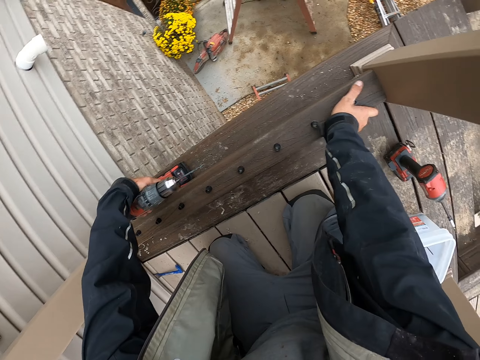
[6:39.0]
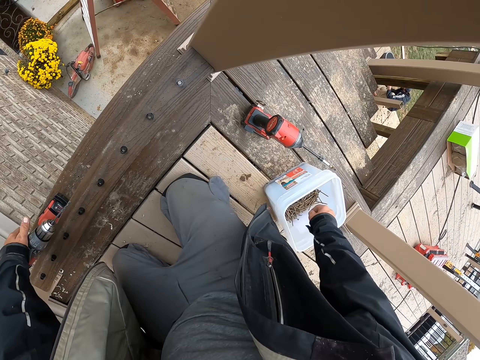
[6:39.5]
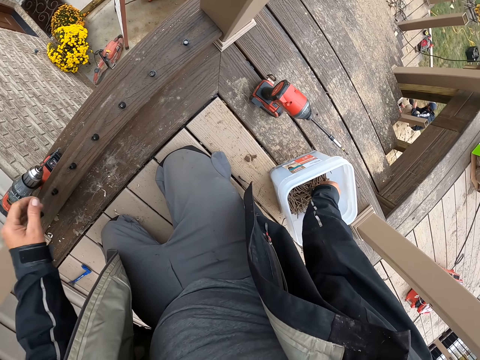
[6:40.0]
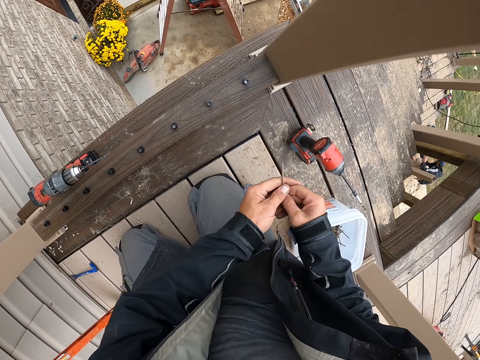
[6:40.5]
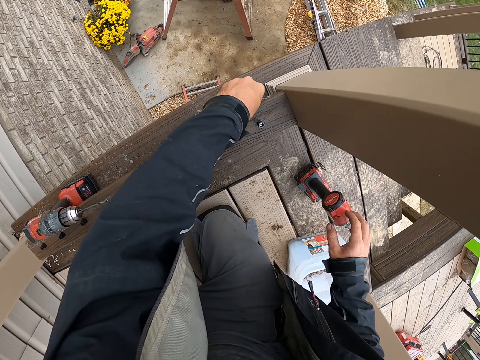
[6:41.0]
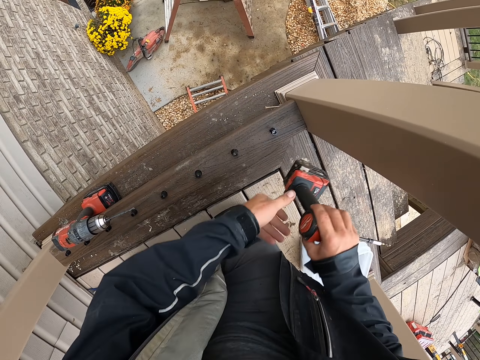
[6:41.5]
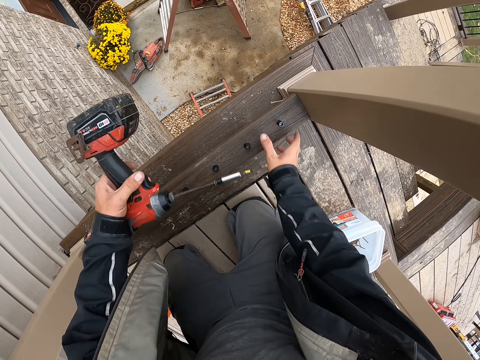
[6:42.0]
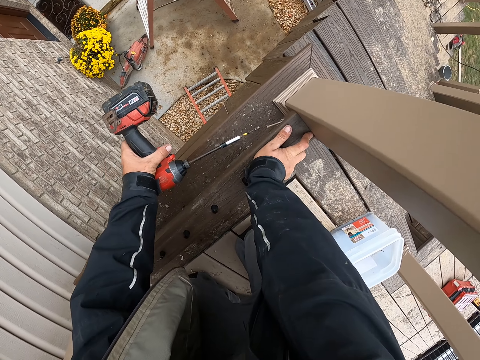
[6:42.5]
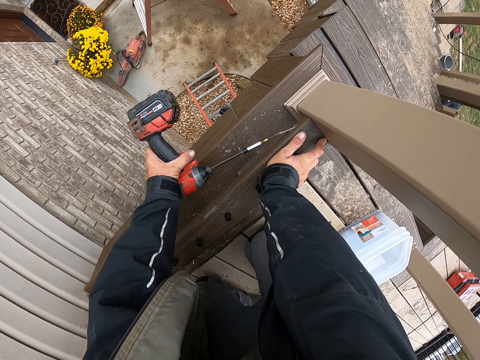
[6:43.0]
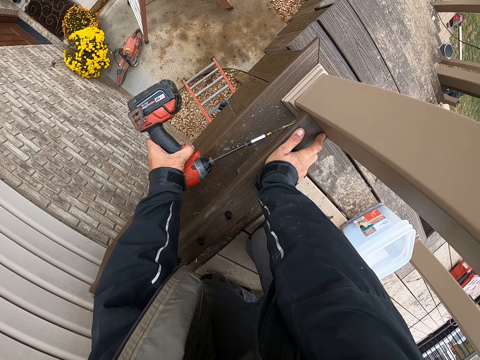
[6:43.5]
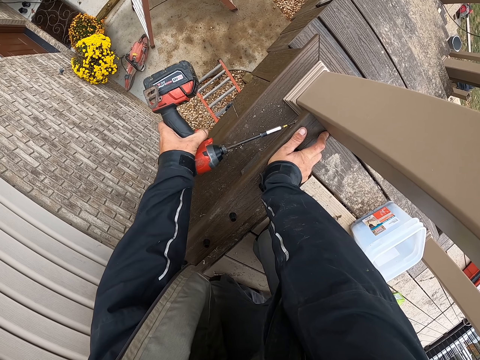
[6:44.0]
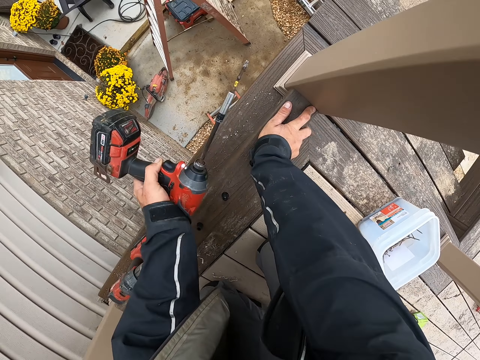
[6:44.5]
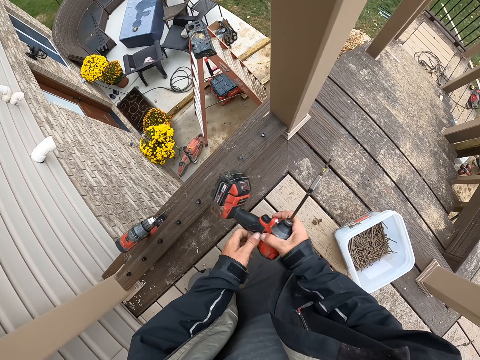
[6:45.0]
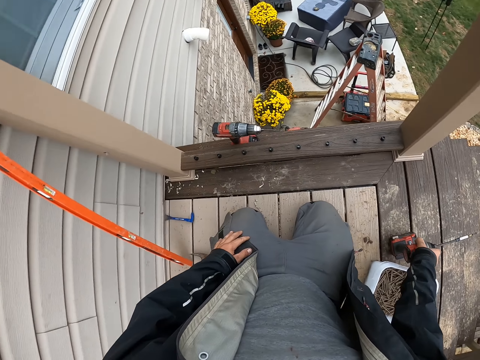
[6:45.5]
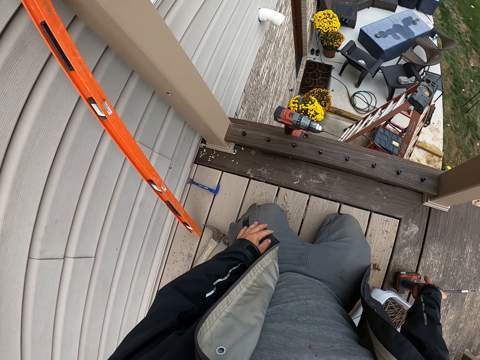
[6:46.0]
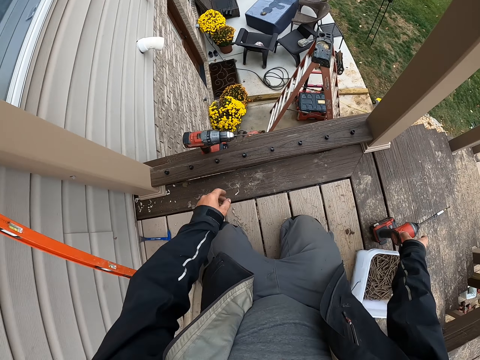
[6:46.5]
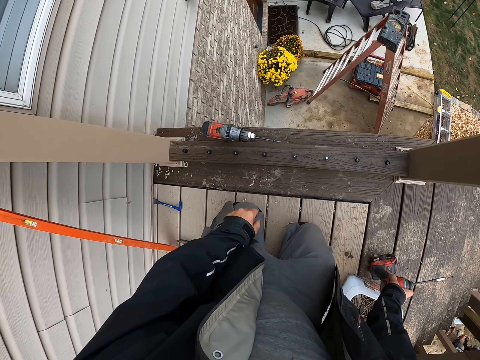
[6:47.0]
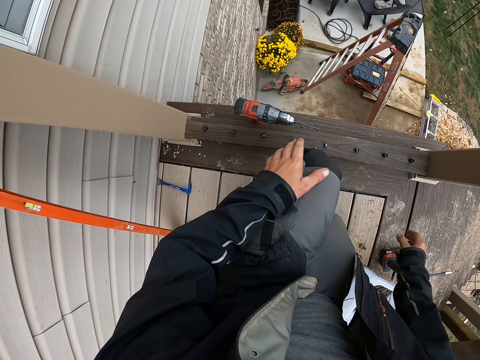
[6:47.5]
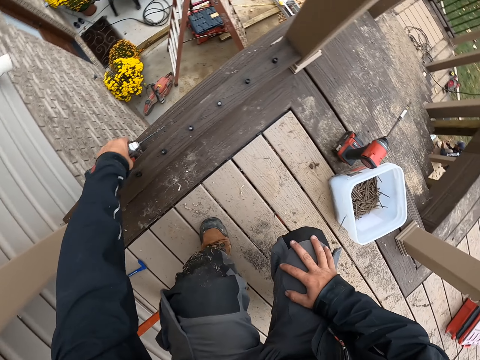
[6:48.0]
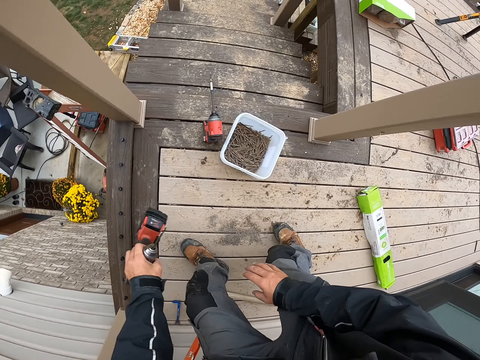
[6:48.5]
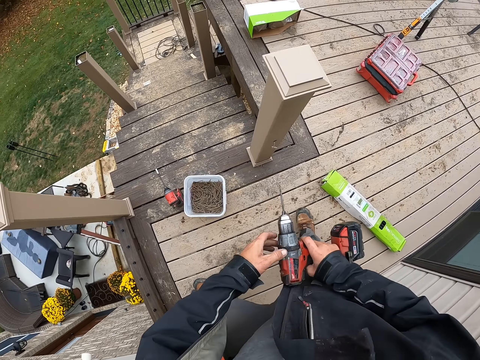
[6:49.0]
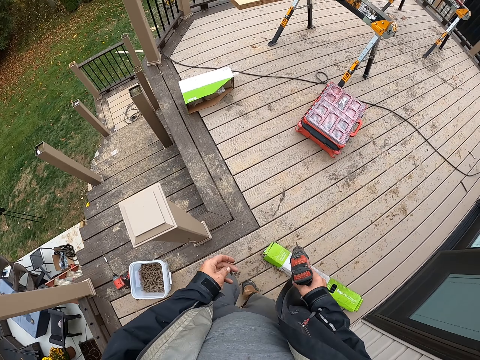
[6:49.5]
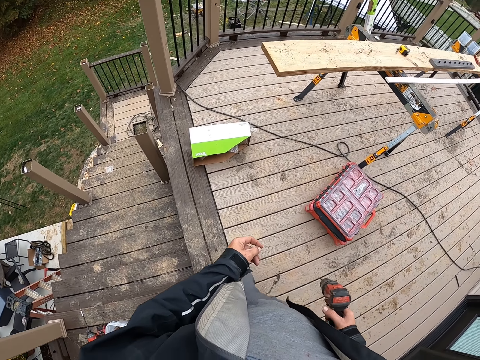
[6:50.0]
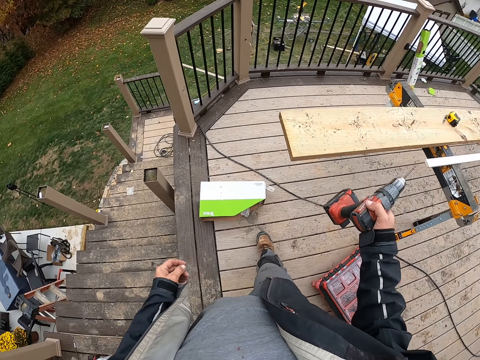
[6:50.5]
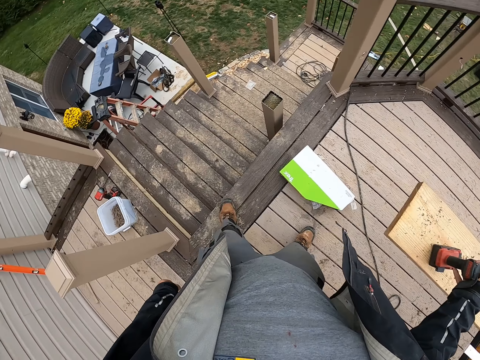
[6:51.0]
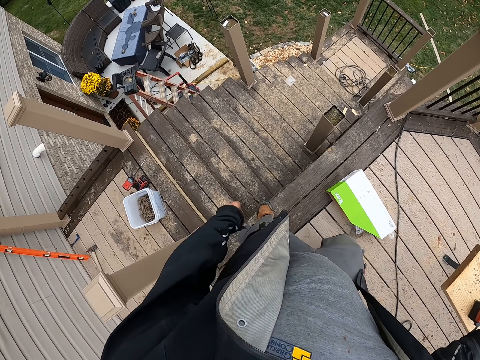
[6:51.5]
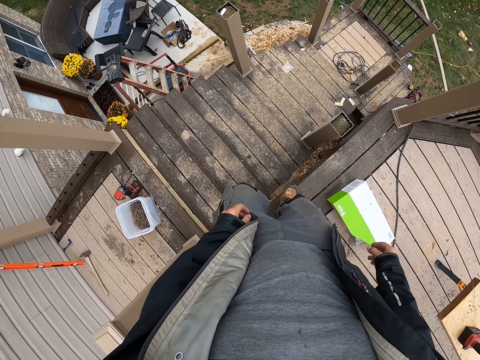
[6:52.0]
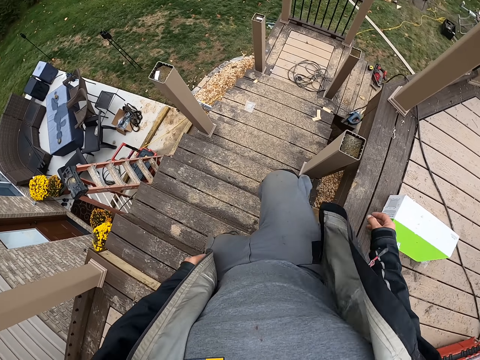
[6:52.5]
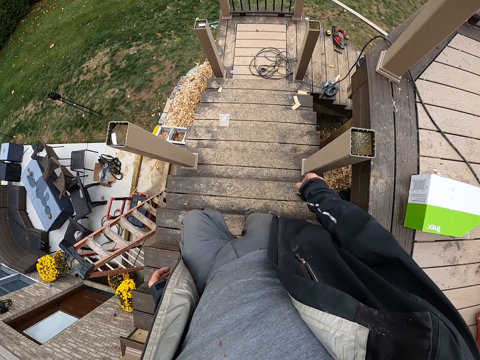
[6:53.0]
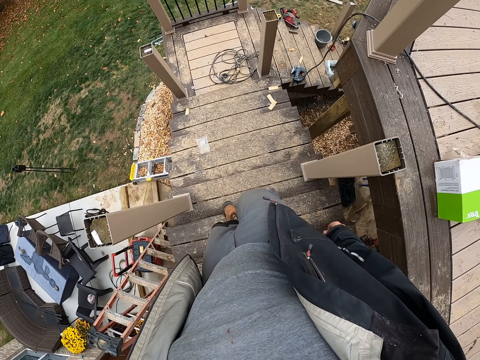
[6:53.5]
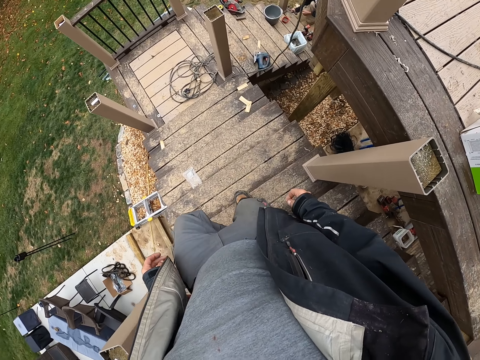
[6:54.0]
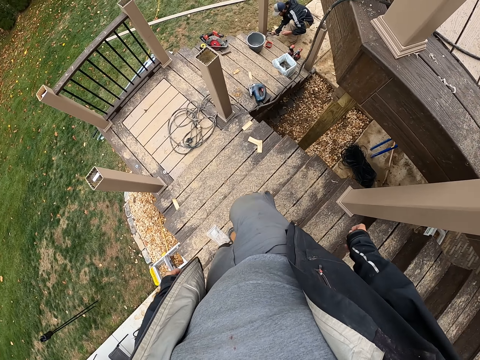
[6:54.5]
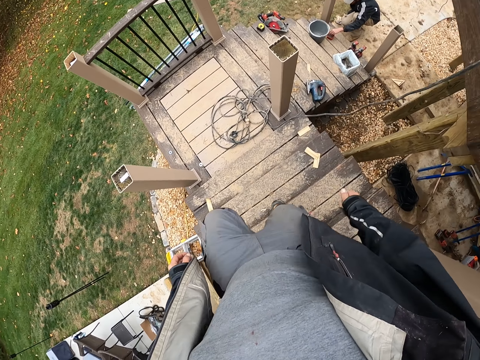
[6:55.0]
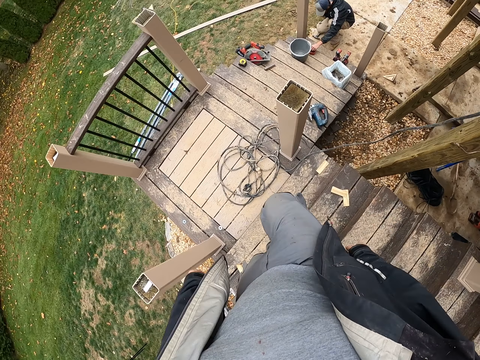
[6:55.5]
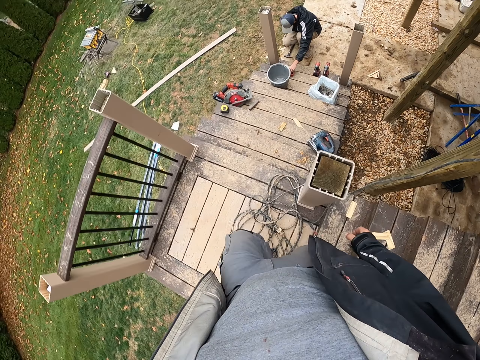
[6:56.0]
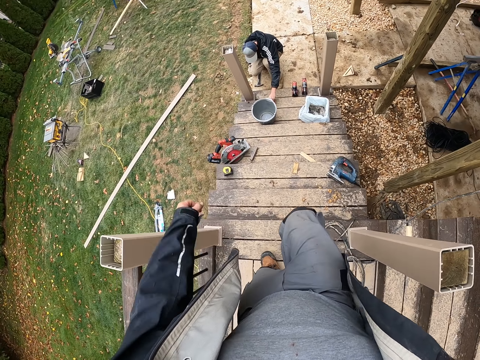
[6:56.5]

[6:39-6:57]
The camera wearer lifts the drill up, moves a hand towards the tin and places the drill down. They pick up an iron nail from the bucket. They fit the iron nail on a black plank. They hold the rail and pick the drill up. They fix the iron nail on the black plank with a soldering gun. They lift the drill up and put the drill down. They hold the hand on the knee and hold the drill. They pick up the soldering gun. They walk forward. They put the soldering gun on a wooden platform. They walk down the stairs.

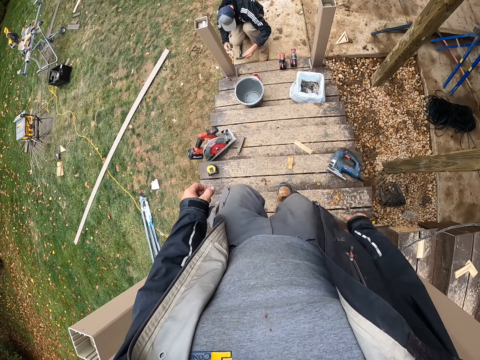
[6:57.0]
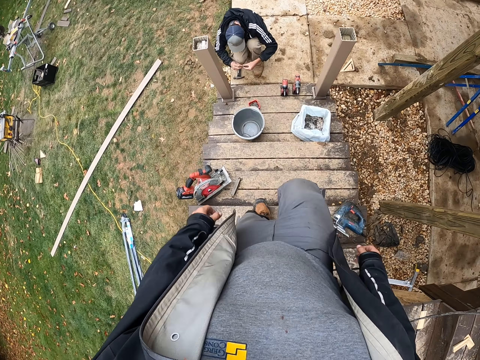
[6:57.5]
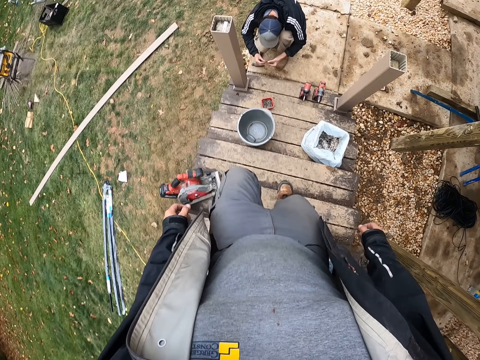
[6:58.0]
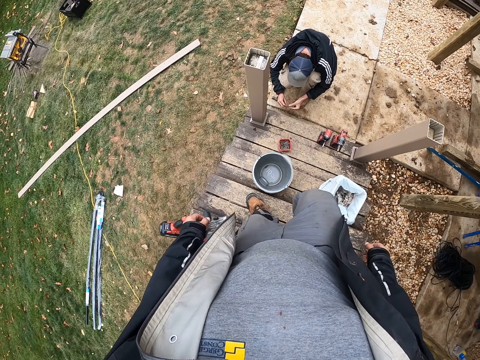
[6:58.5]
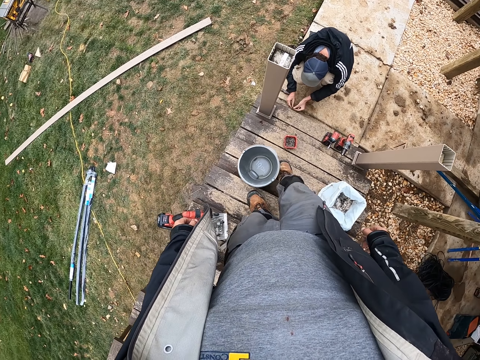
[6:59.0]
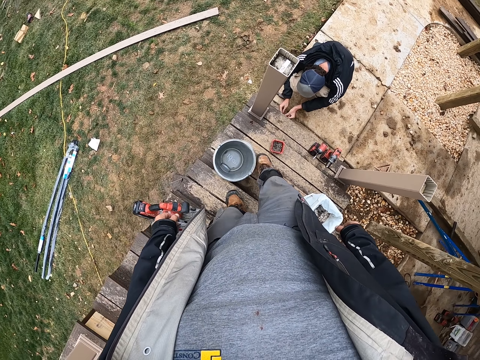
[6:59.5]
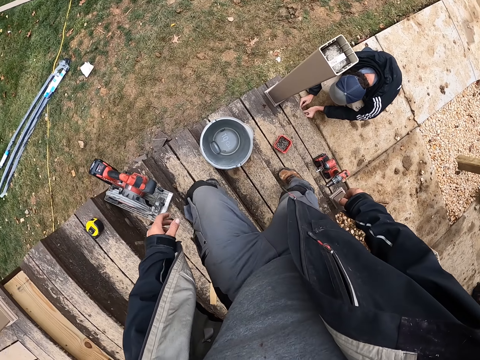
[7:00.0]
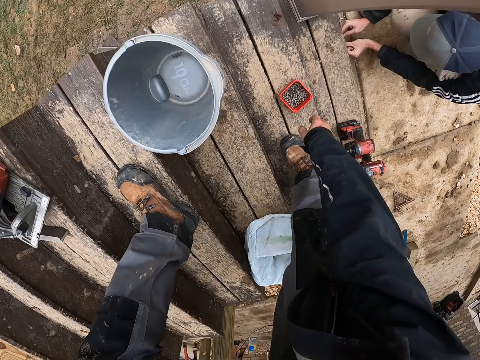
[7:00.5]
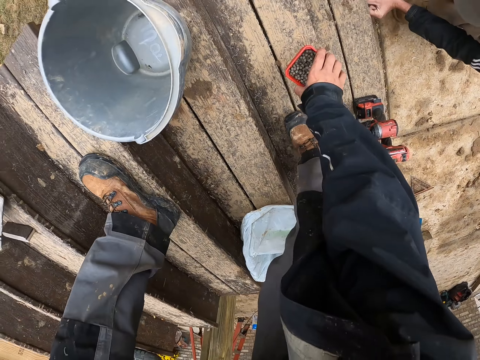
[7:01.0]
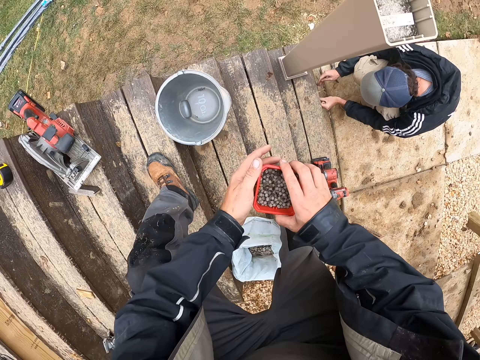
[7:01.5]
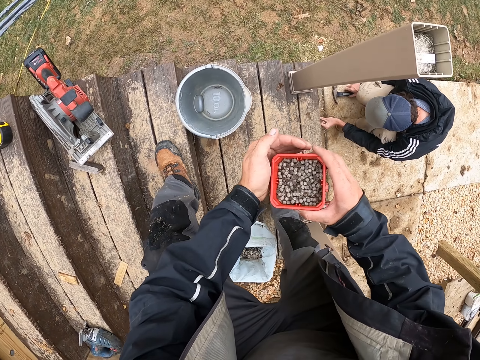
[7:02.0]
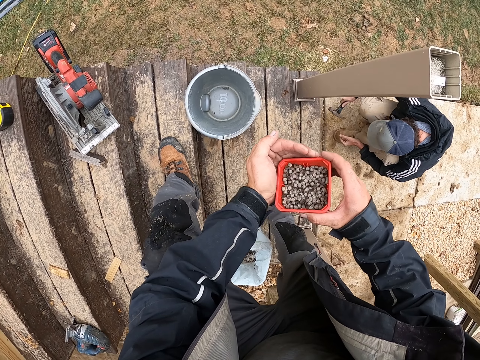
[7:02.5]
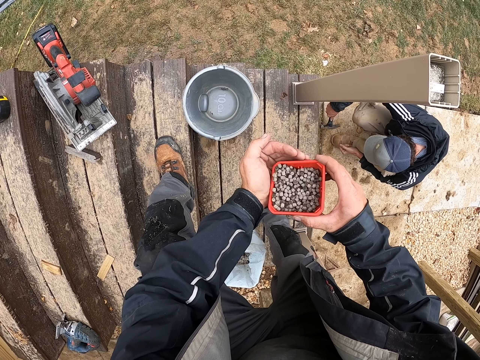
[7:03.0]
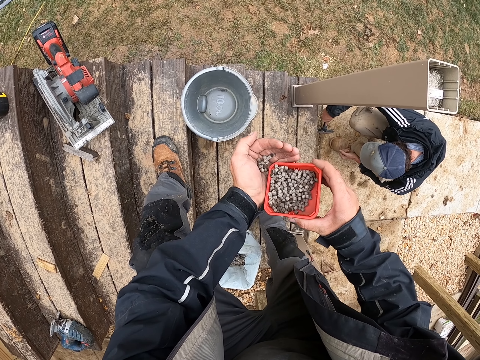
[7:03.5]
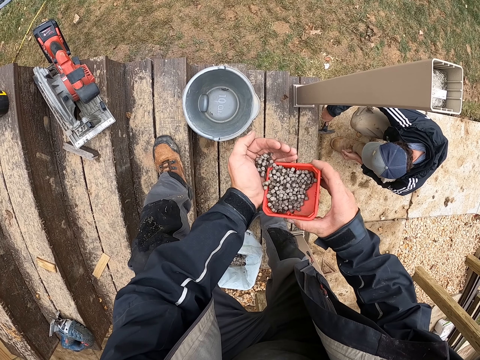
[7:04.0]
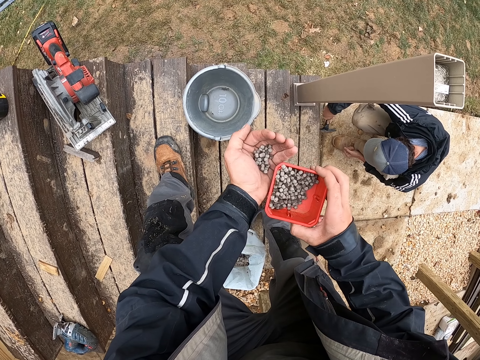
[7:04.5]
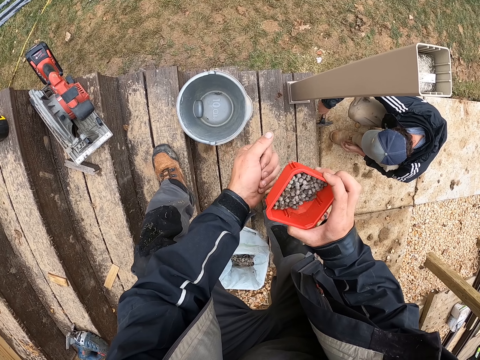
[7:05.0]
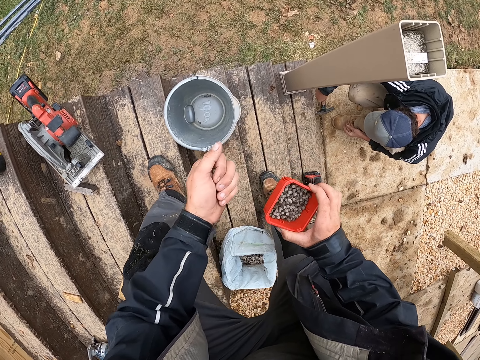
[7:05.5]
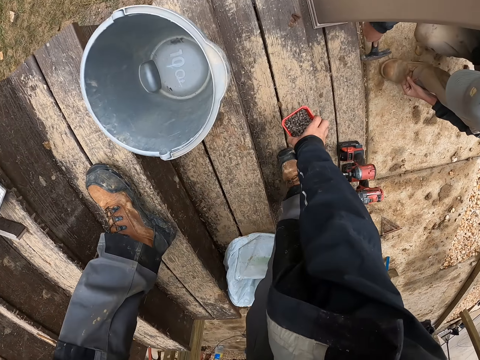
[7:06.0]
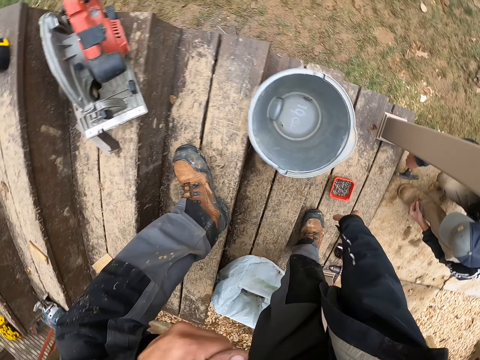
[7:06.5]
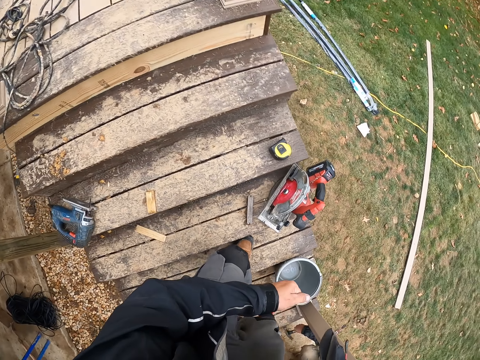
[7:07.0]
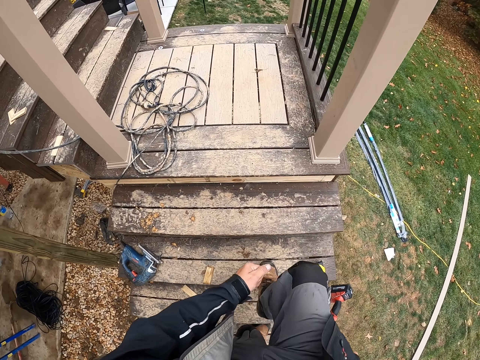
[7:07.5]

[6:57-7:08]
The camera wearer moves a bucket with the leg. He moves the bucket with his hand. He picks up a bowl. He pours small stones from the bowl into the hand. A man hammers the stairs. The camera wearer puts down the bowl.
